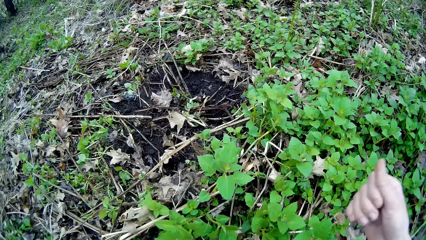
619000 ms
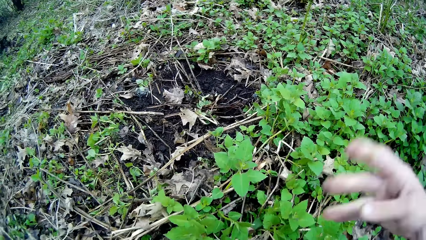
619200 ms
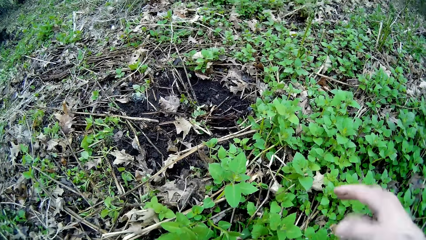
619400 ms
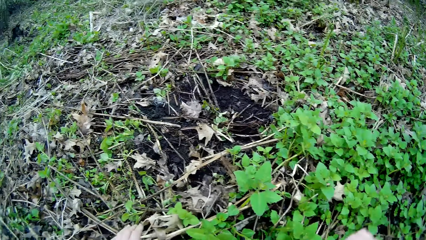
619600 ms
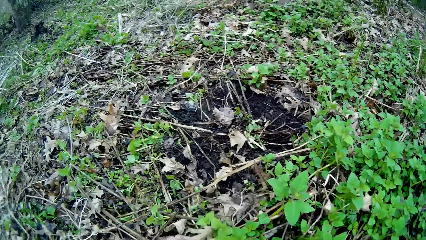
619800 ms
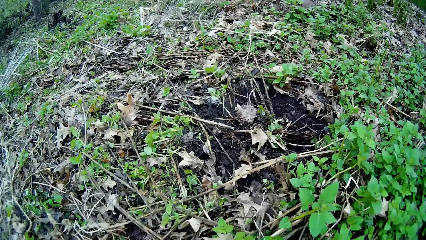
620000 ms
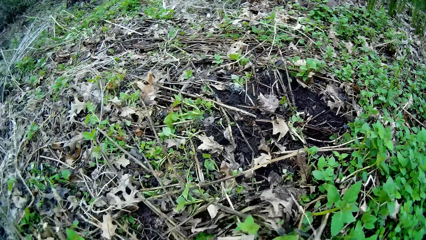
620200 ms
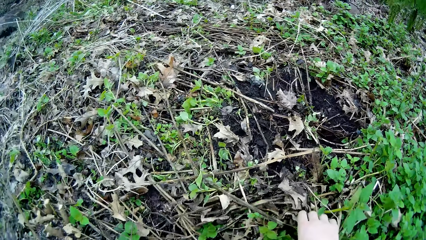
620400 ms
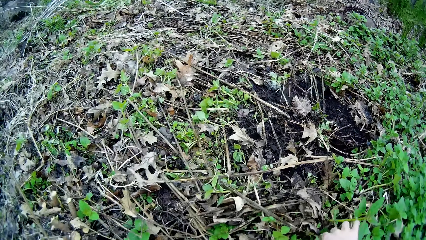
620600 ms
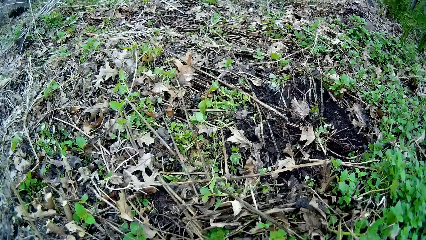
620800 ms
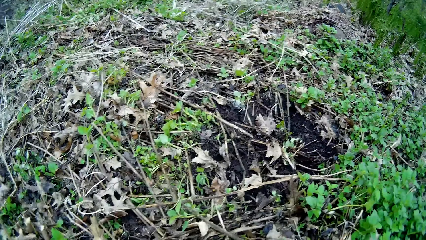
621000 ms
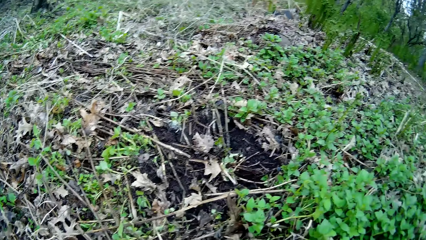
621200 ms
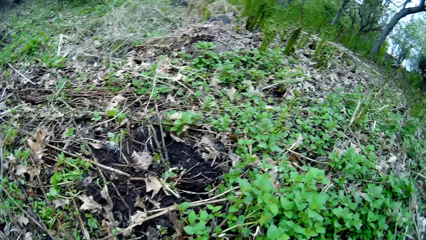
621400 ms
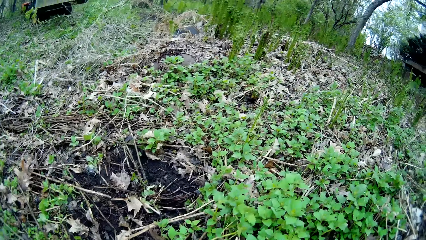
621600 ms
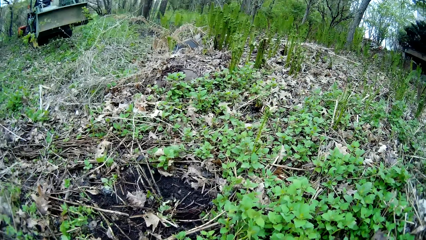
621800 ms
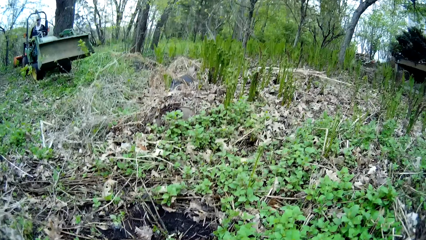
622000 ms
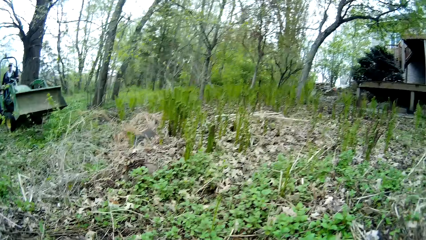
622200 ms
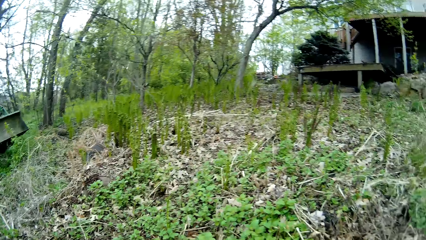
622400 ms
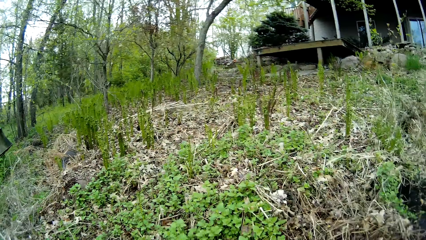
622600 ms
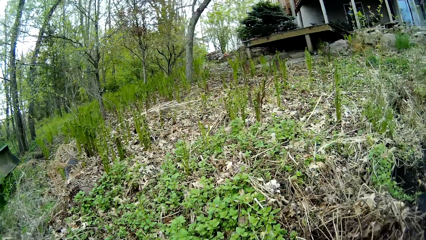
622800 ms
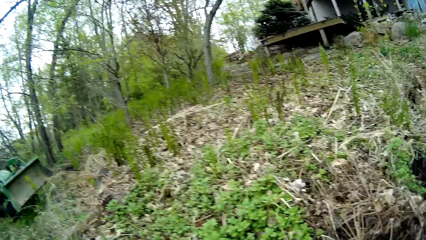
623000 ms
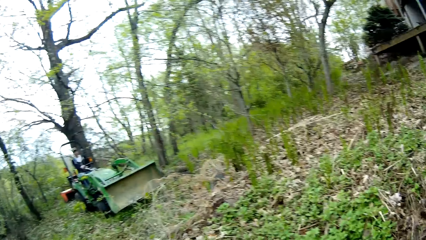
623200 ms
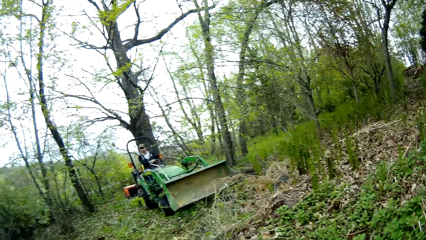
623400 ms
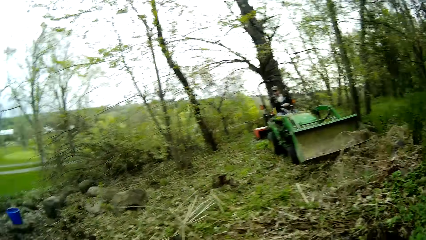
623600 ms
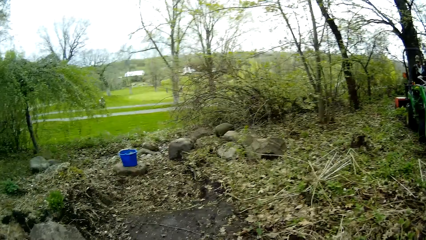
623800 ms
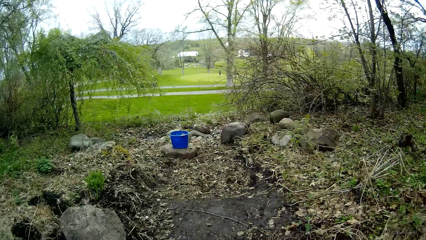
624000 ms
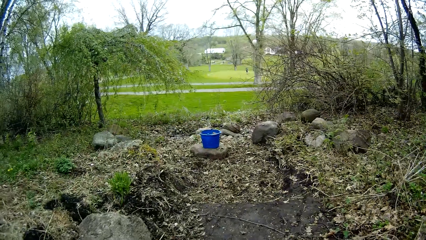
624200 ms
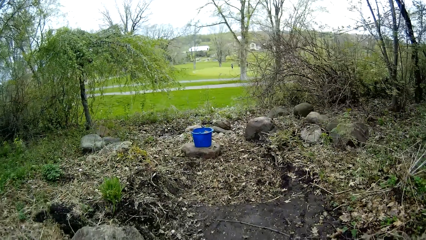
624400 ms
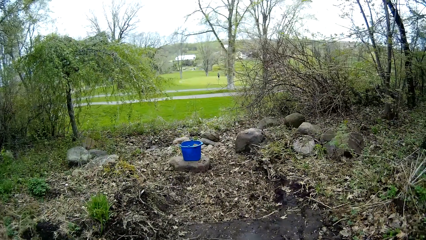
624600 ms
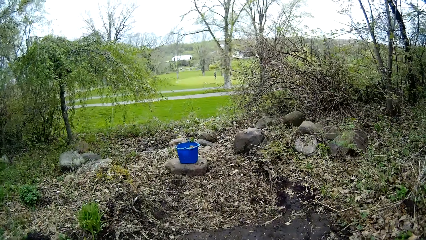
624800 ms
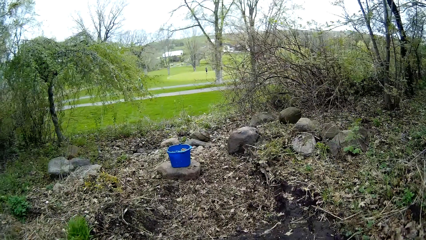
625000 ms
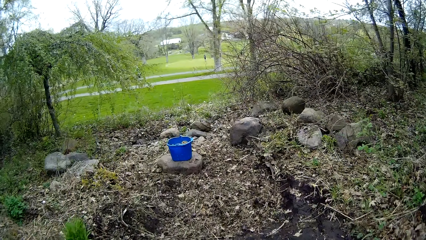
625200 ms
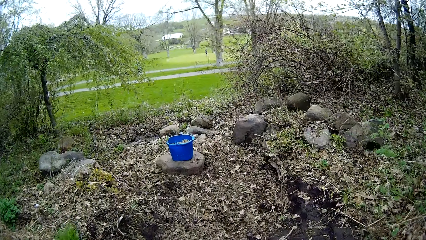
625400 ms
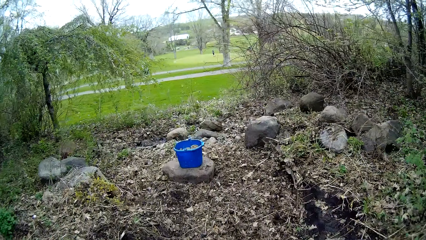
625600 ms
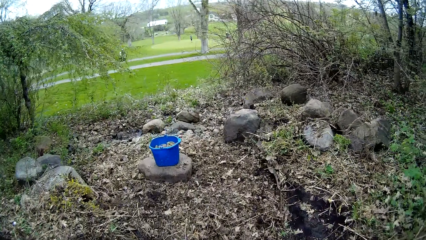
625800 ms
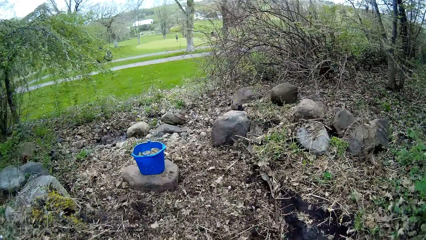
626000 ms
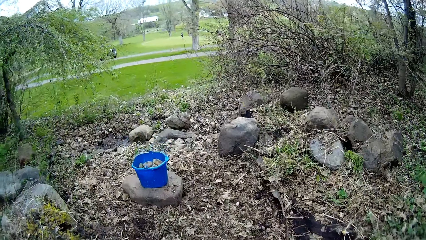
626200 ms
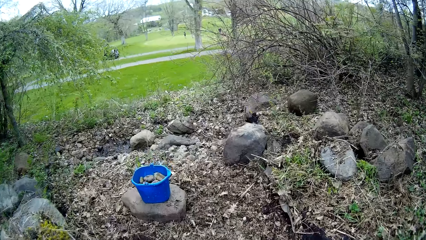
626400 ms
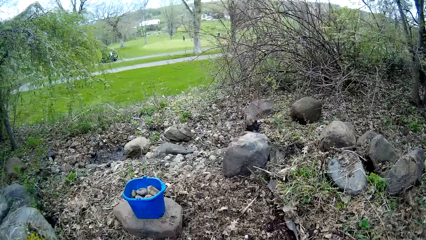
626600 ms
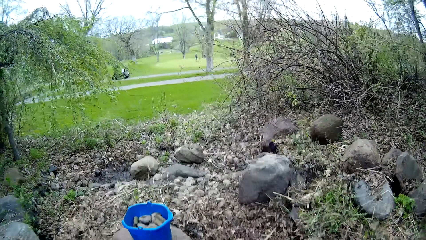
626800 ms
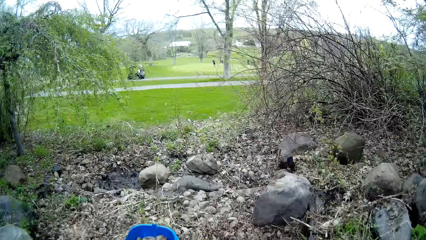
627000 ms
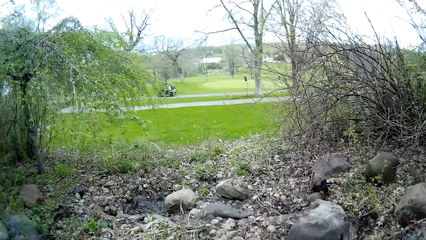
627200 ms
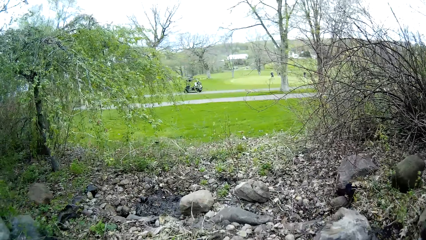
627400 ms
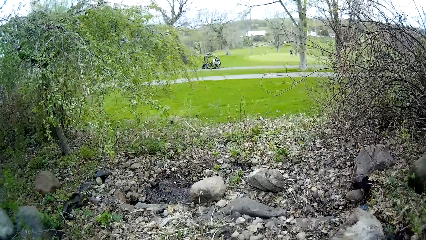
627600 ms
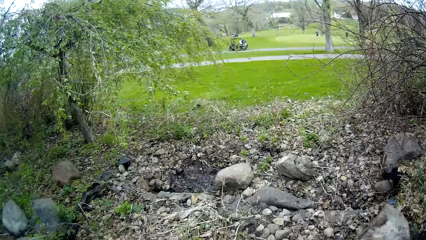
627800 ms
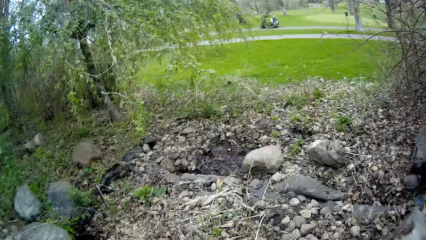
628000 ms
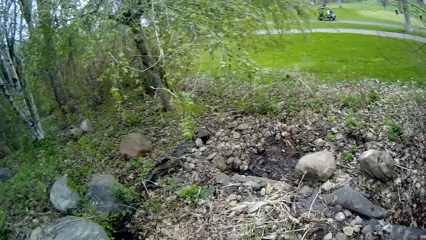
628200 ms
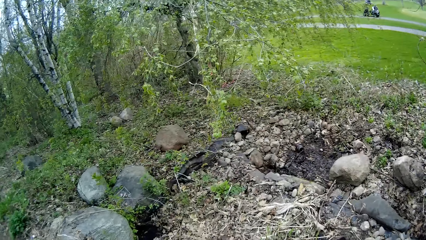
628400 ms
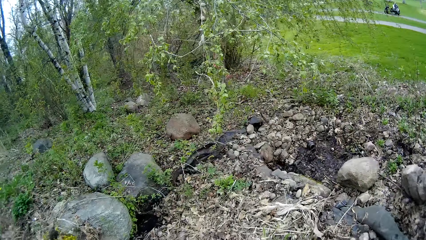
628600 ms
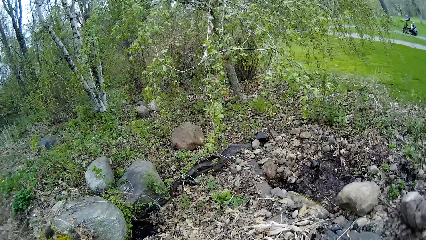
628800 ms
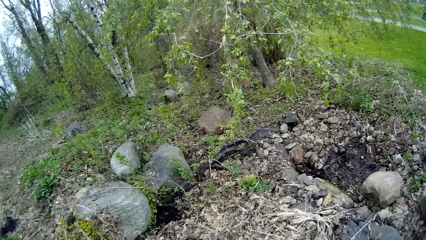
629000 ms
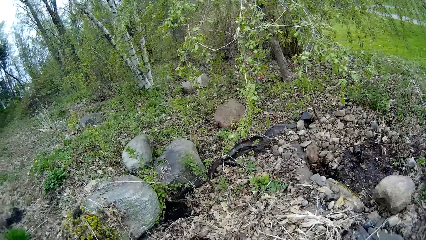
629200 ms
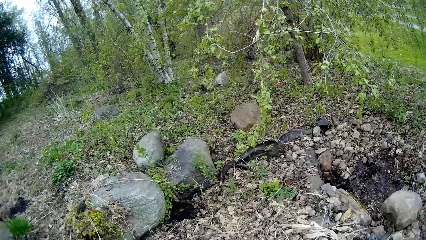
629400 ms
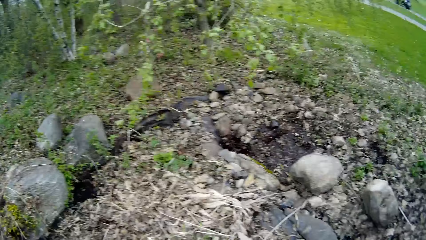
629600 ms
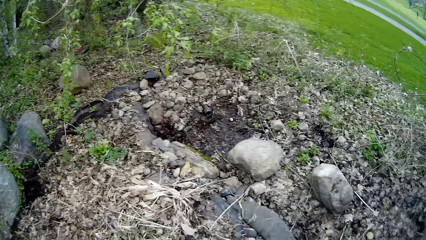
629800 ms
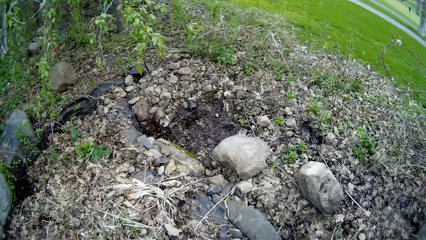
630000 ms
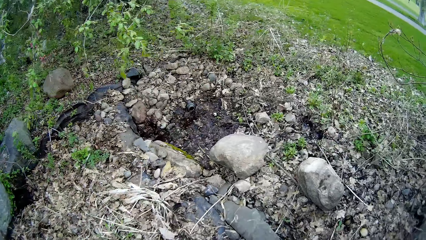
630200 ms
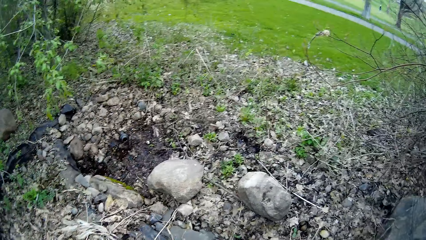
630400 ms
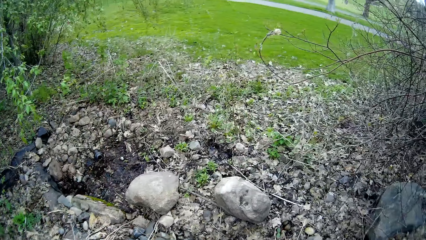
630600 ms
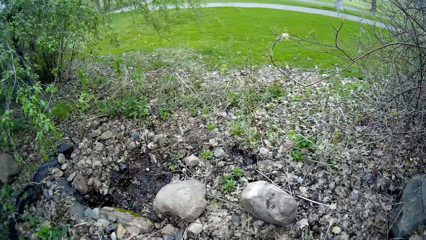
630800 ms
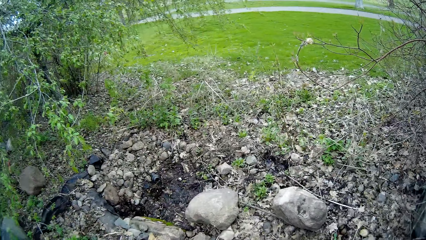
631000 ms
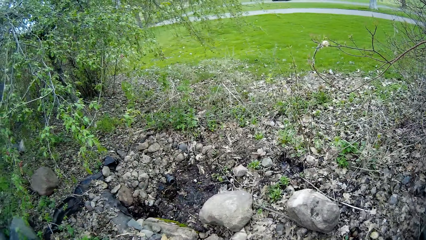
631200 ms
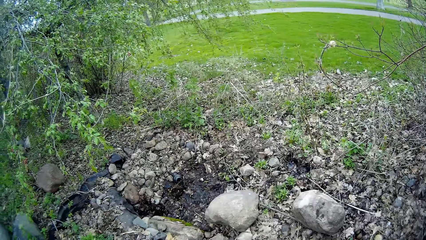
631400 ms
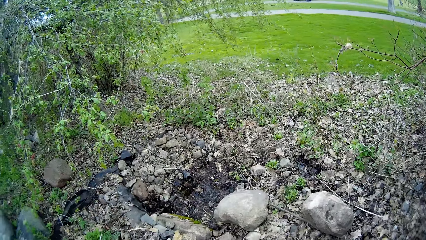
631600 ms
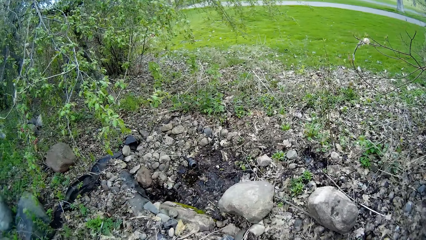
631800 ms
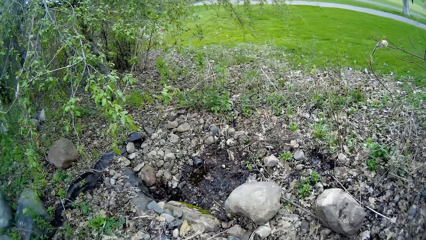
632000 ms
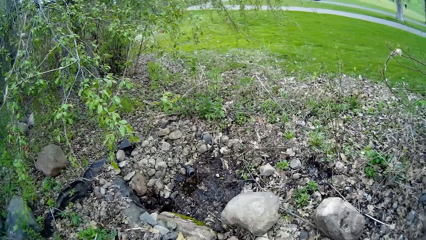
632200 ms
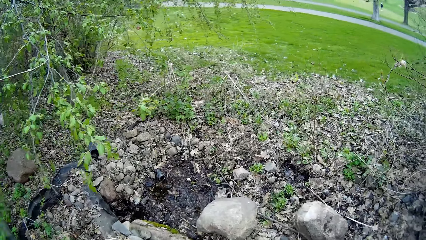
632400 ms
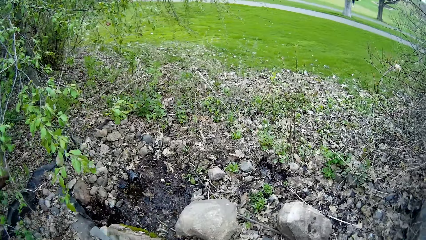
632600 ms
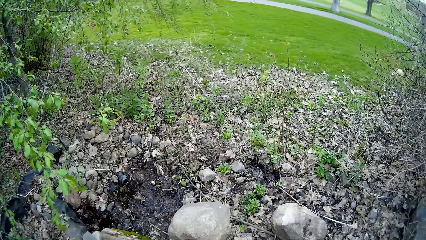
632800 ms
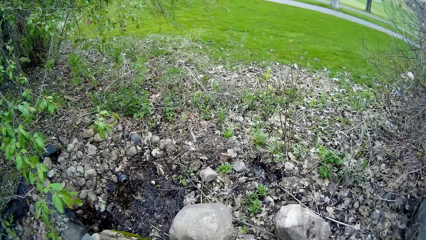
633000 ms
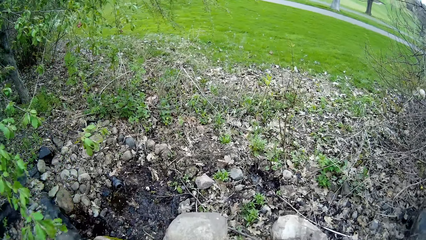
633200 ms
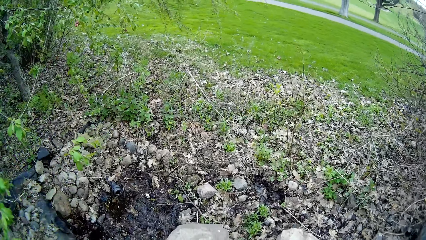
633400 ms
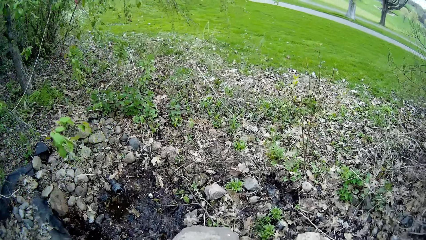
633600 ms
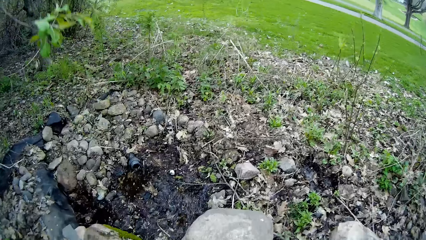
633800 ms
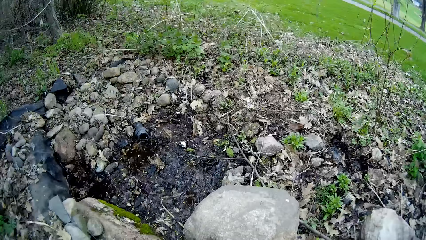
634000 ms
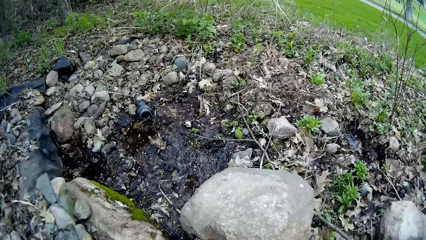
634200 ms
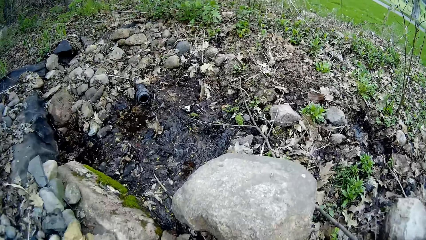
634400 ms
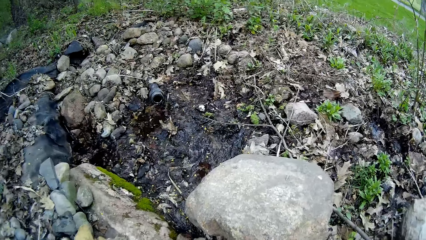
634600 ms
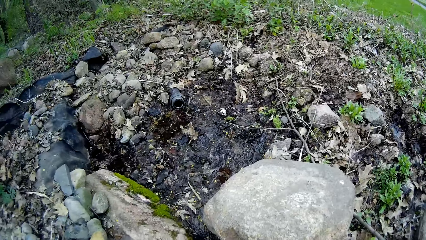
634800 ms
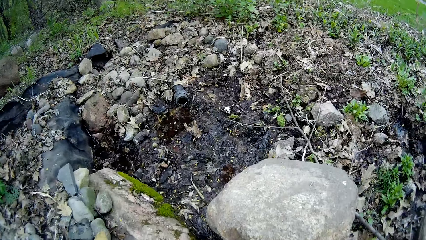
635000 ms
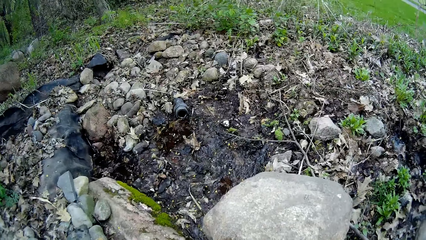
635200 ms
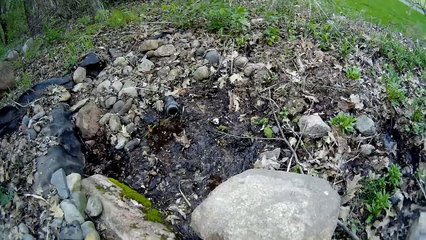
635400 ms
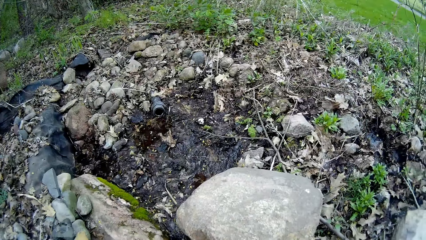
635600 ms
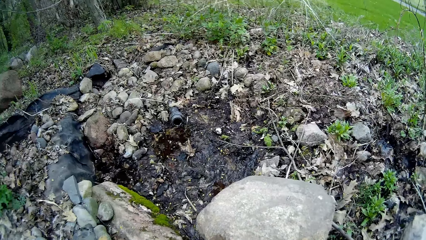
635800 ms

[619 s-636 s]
The camera wearer removes their hand from the vegetation. They touch the vegetation. They look around. They walk to the blue bucket. They look around.
